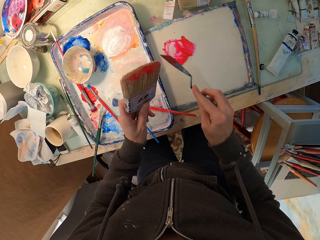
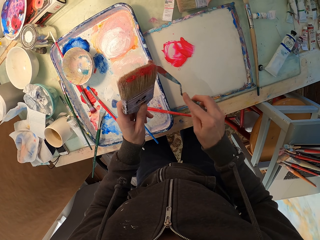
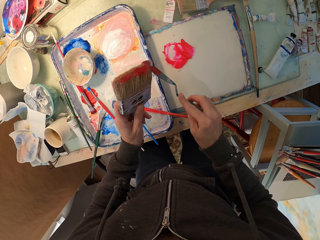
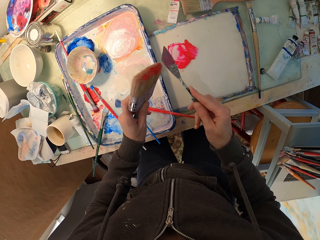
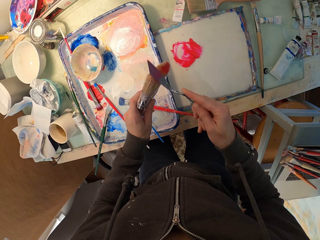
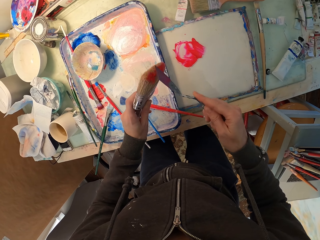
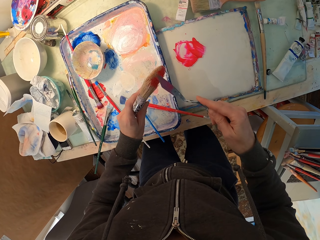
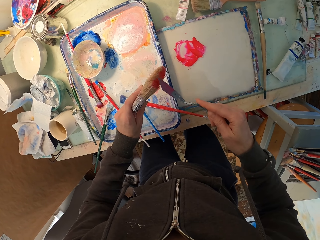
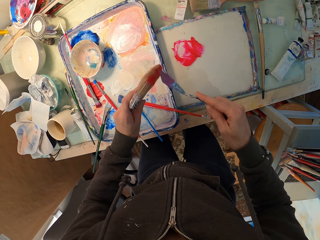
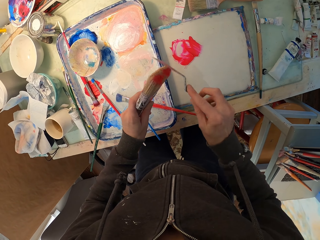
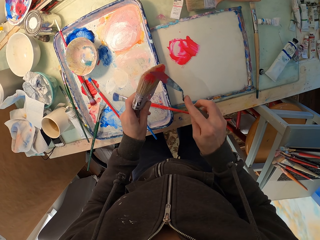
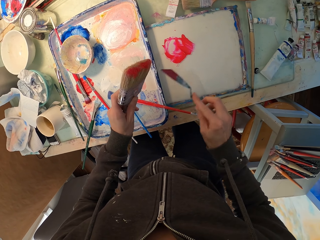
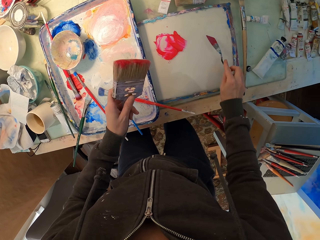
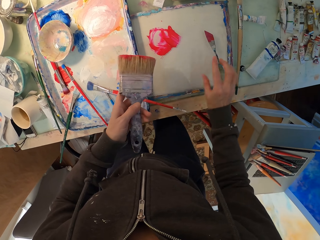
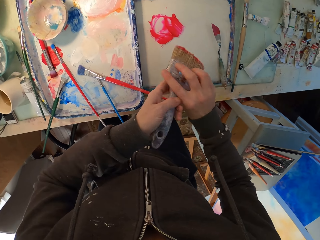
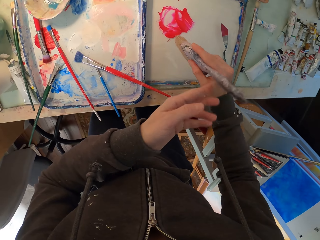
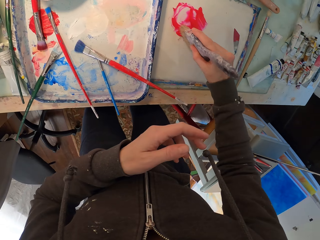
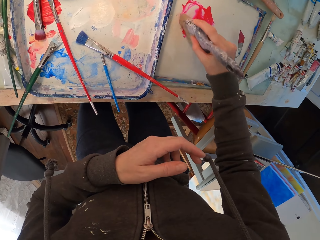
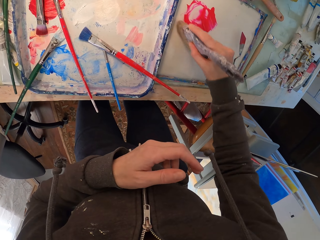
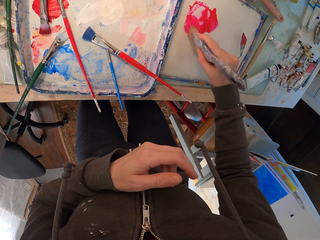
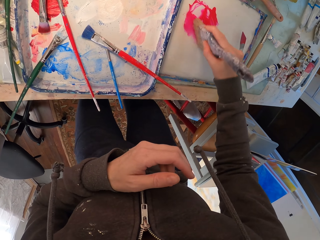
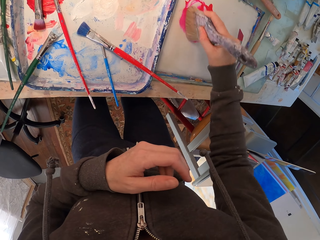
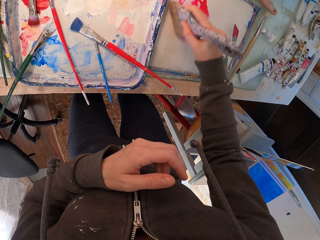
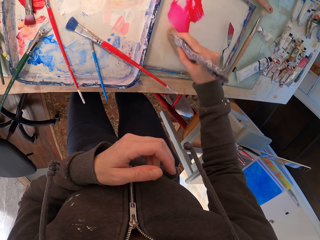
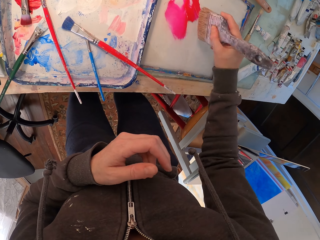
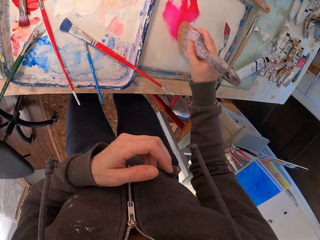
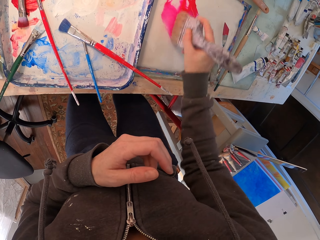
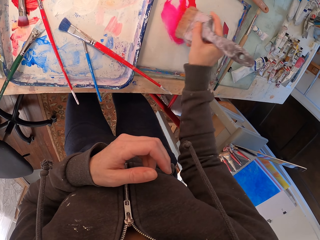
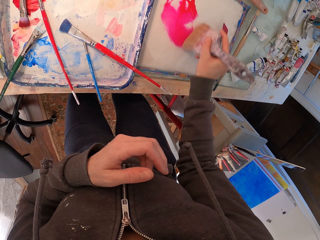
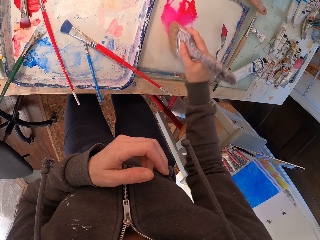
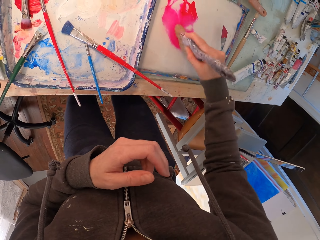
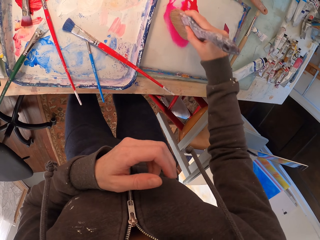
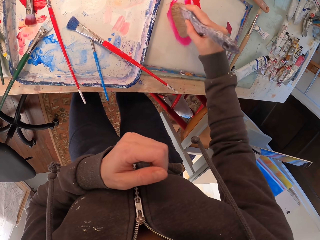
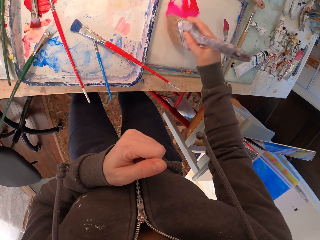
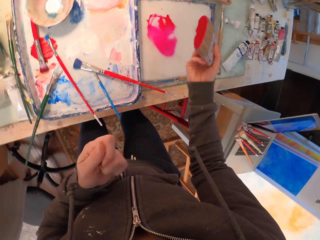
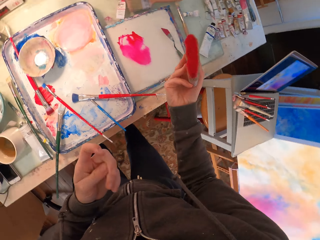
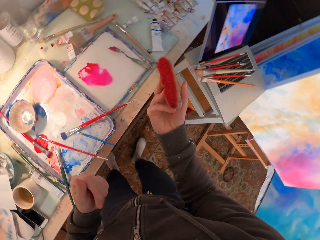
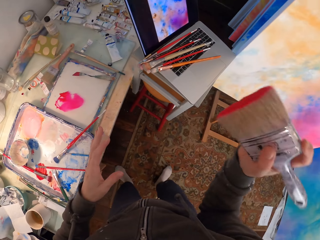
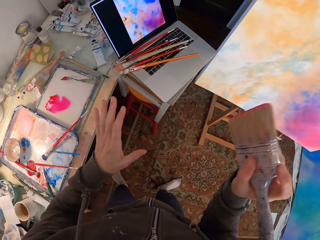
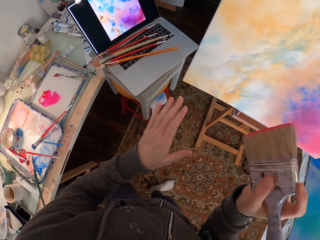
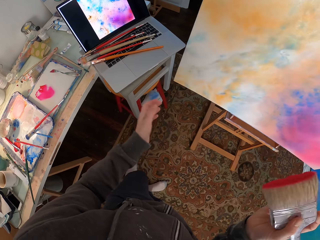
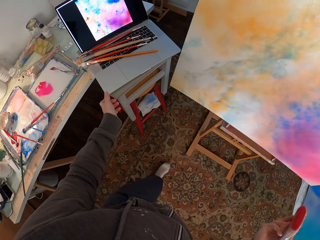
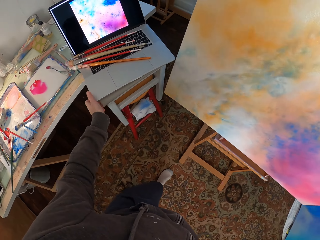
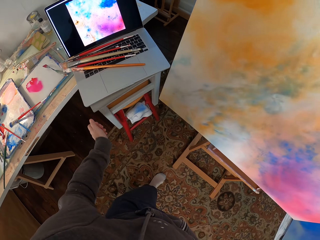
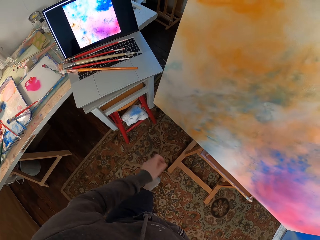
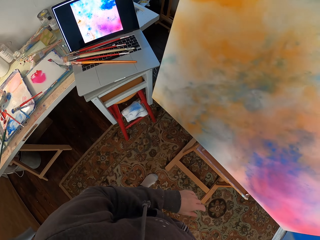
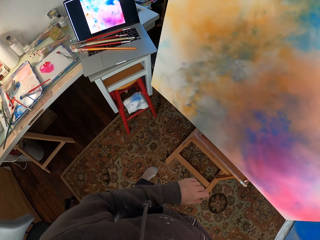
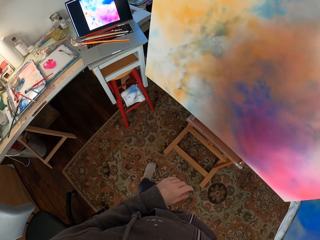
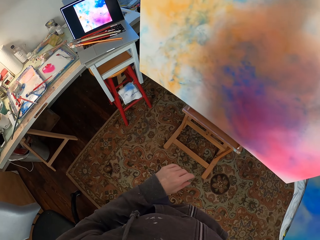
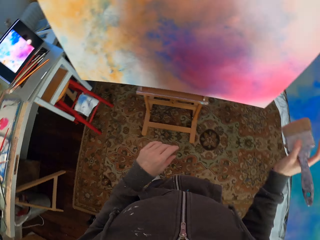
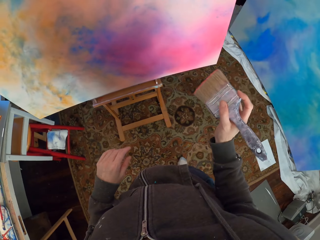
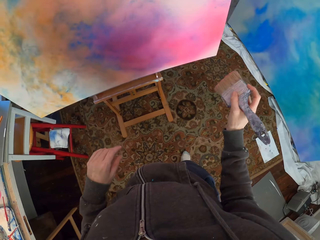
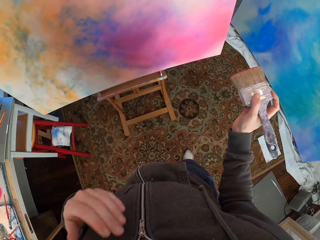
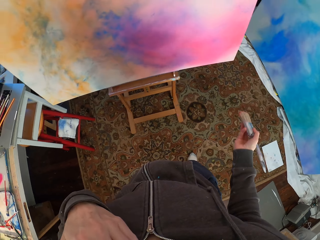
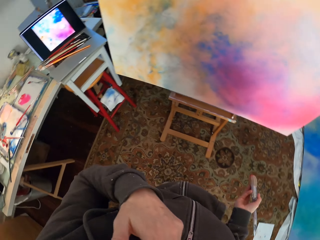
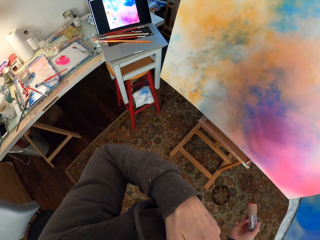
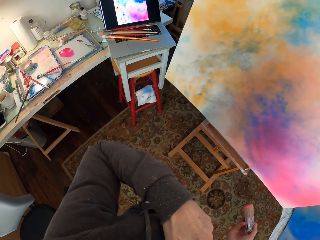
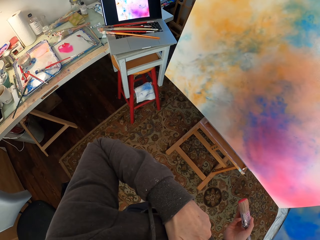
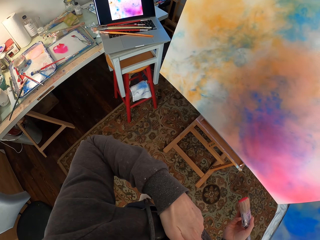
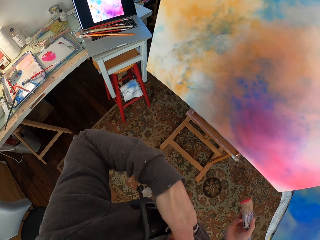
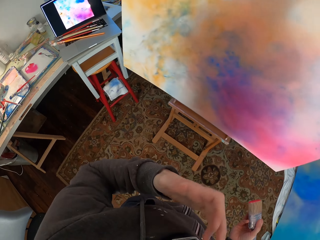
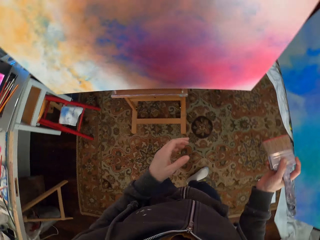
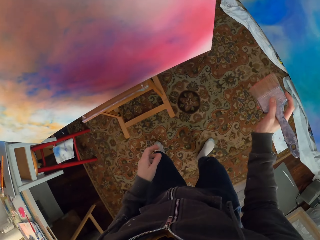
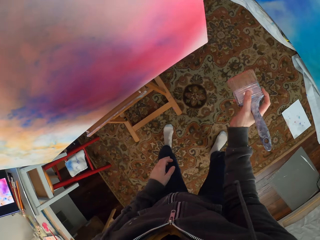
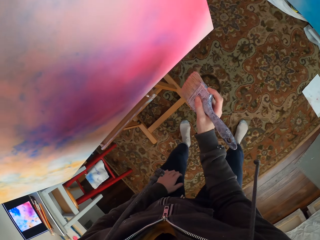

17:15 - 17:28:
The camera wearer puts the spatula on the table. She takes the brush from the left hand. She mixes the paint with the brush. She rubs the painting brush on the paste. She looks at the painting brush. She moves the painting brush. She looks at the laptop. She rotates the painting brush. She touches her cloth zip.

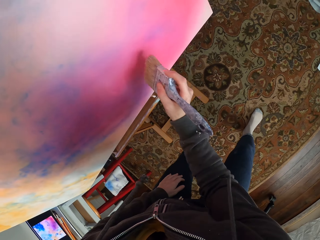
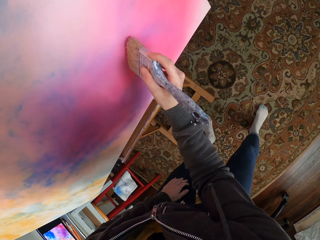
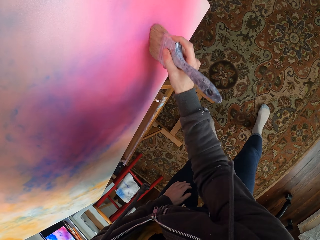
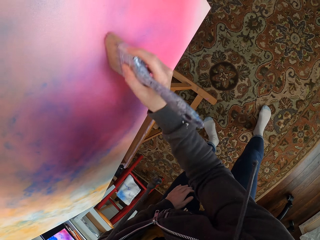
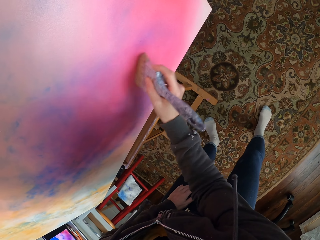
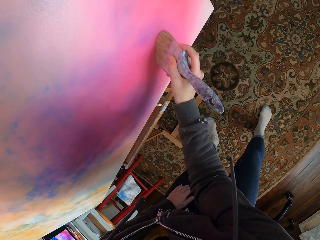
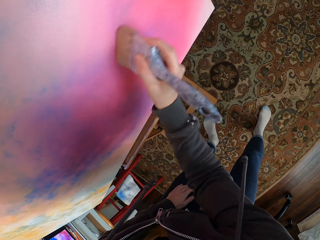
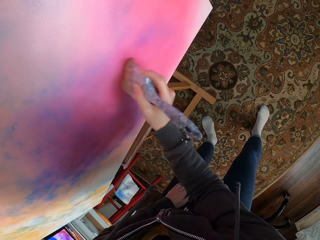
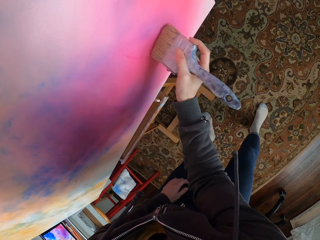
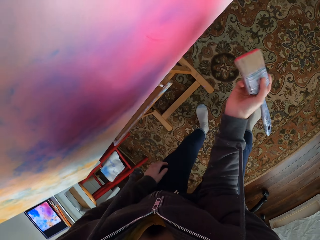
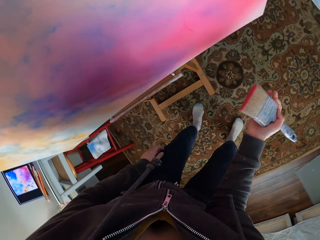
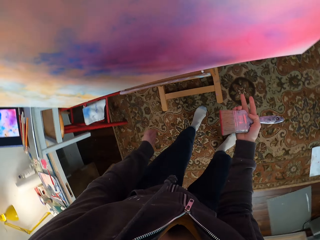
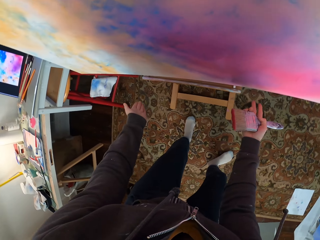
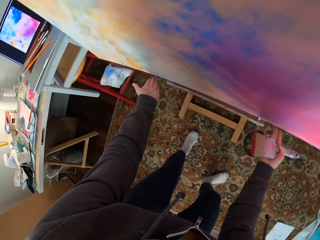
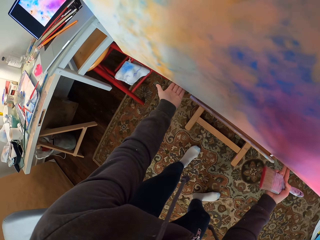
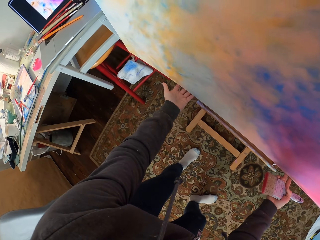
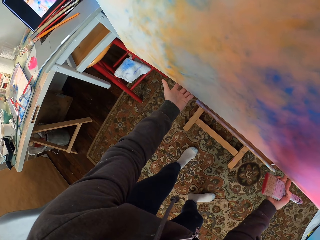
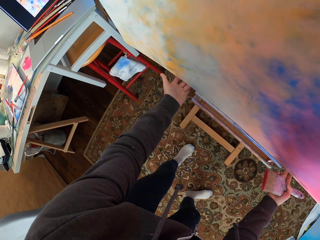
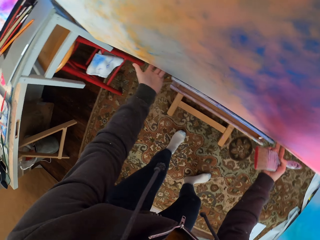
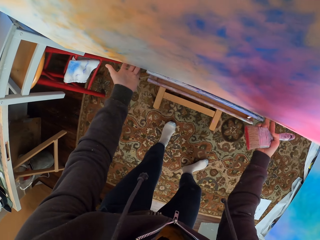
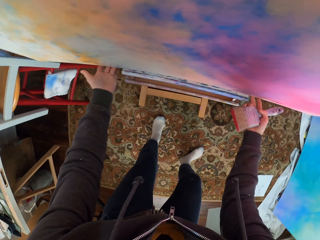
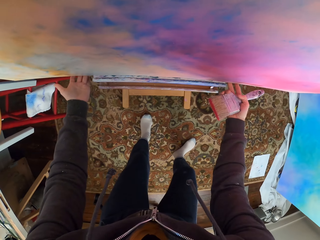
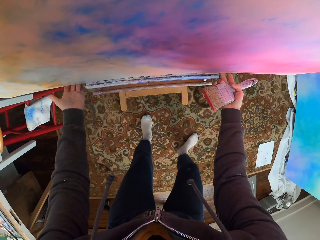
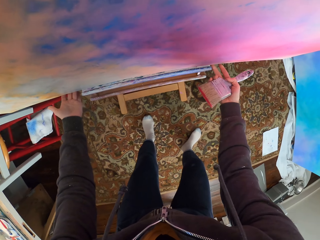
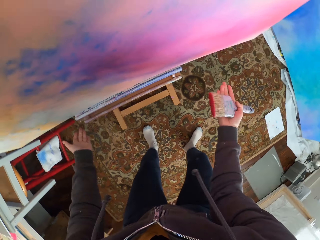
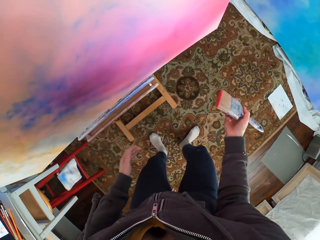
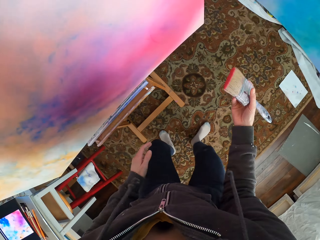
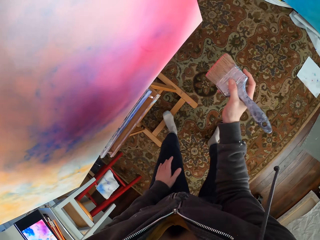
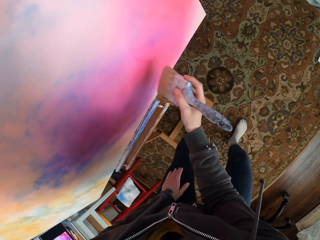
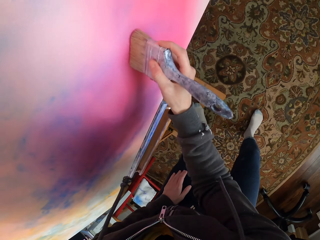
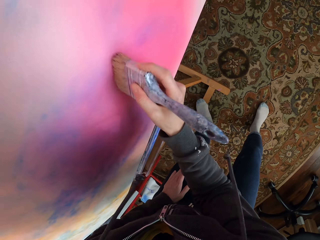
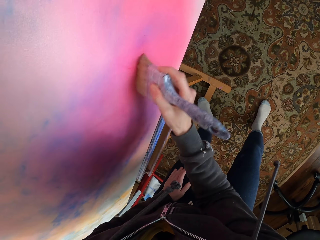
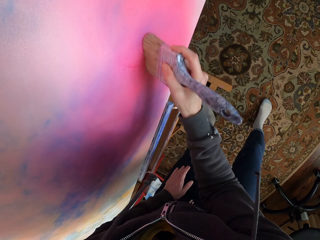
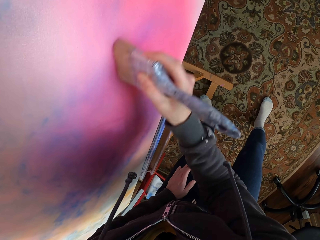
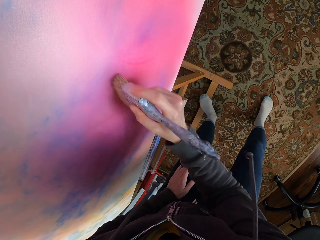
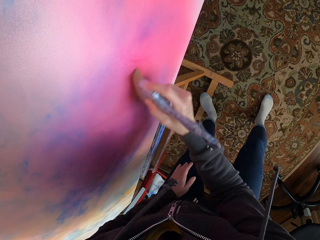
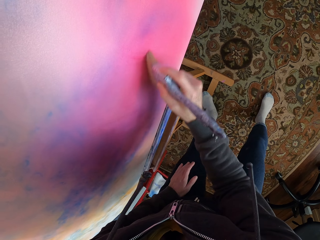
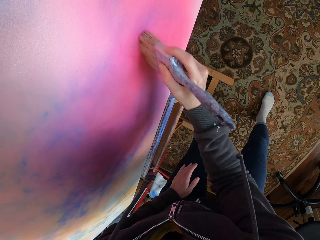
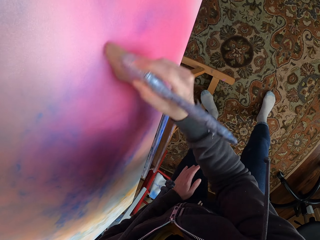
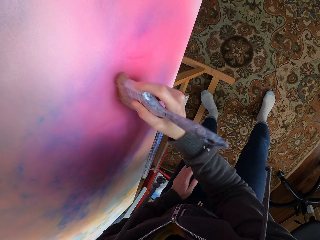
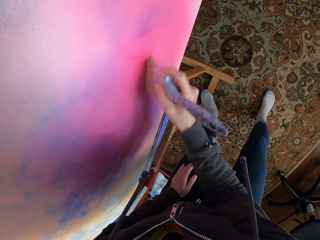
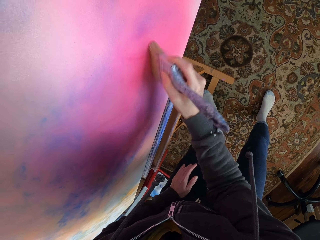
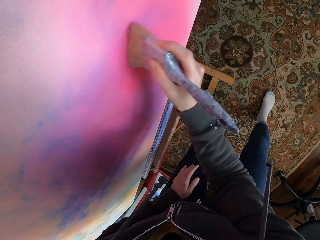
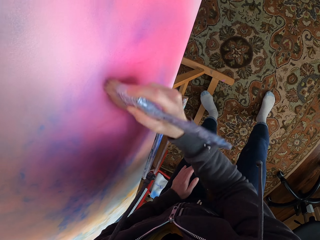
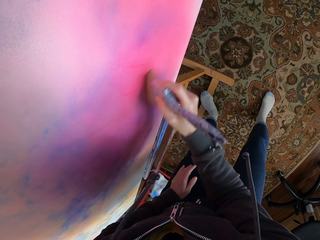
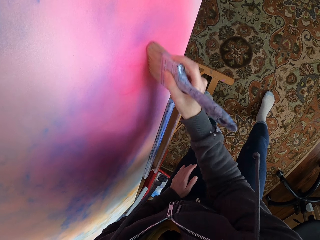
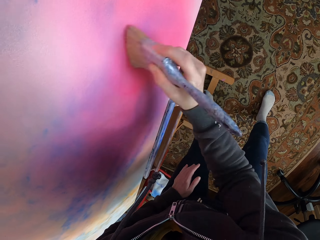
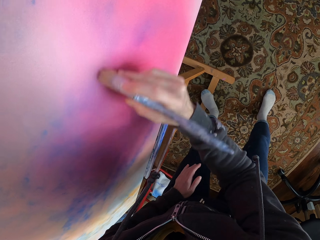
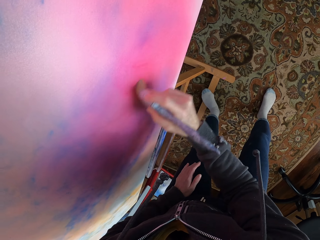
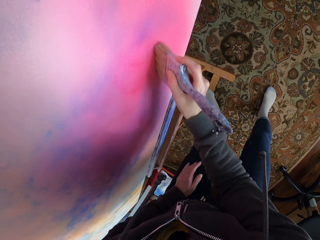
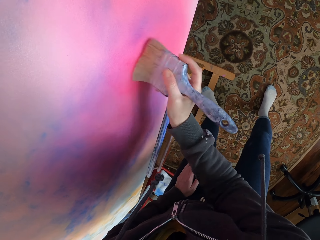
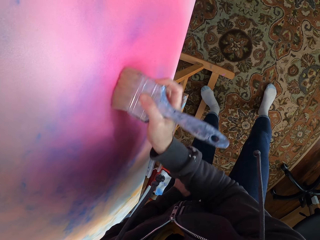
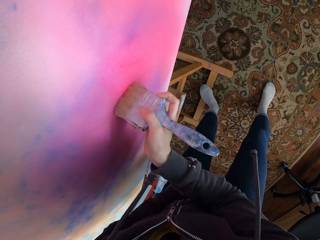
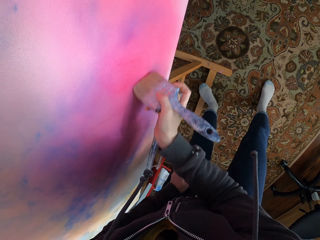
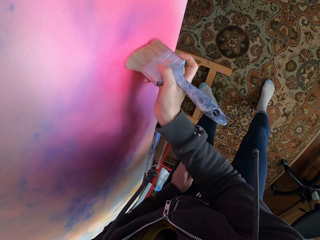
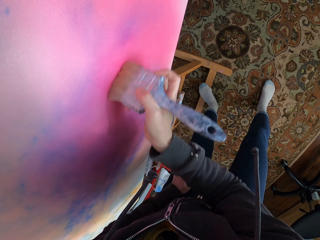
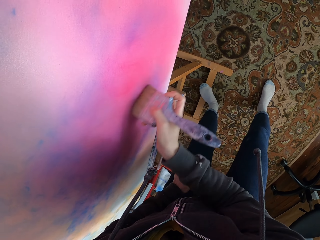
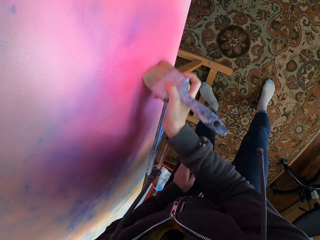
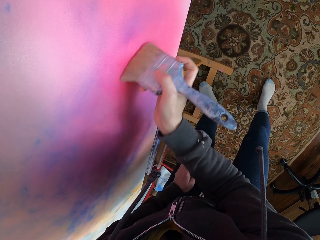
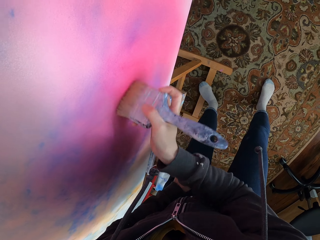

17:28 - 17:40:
The camera wearer paints a canvas. They adjust the canvas on the stand. They paint the canvas.
